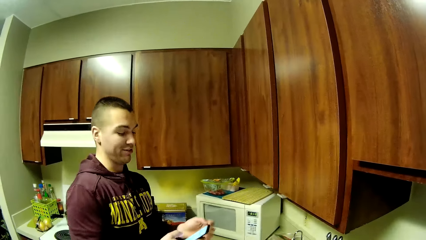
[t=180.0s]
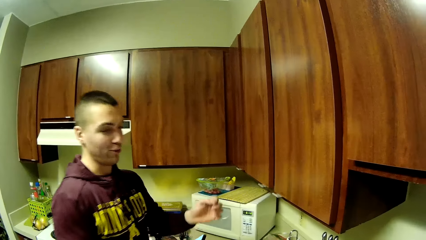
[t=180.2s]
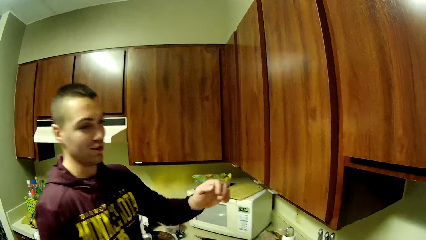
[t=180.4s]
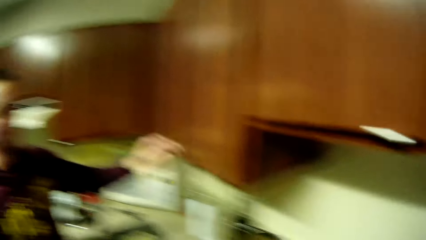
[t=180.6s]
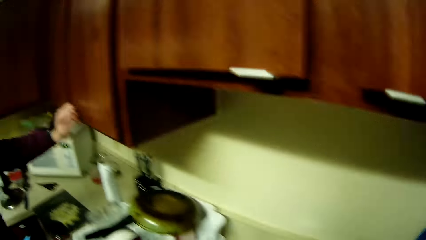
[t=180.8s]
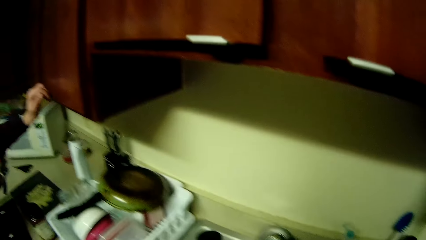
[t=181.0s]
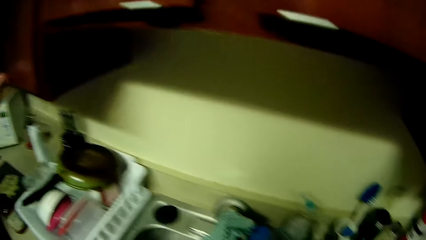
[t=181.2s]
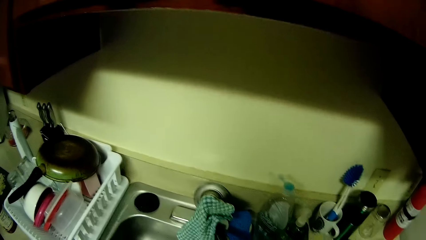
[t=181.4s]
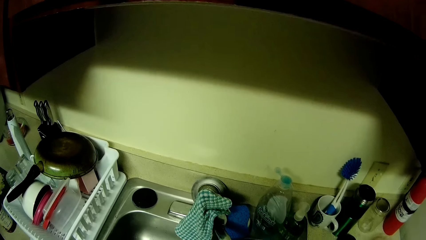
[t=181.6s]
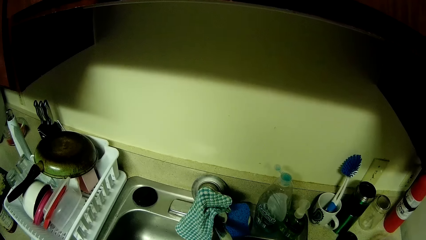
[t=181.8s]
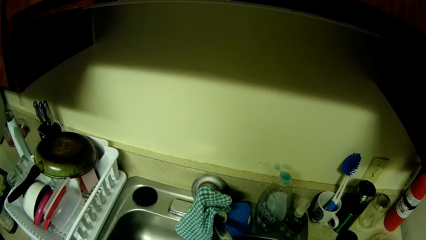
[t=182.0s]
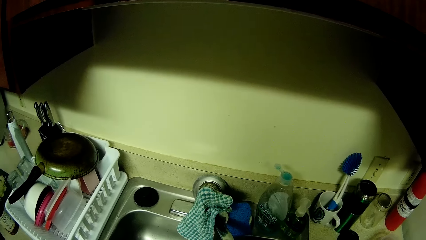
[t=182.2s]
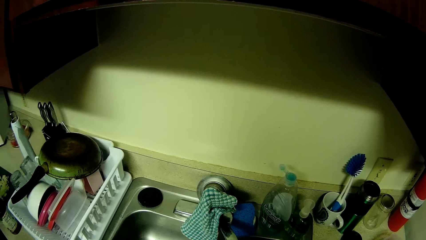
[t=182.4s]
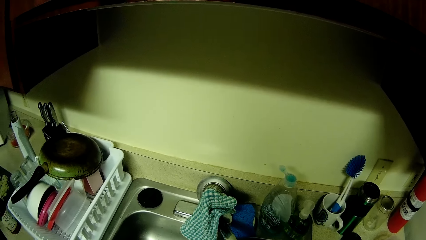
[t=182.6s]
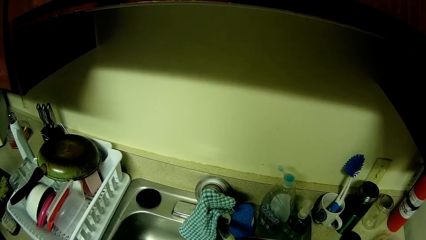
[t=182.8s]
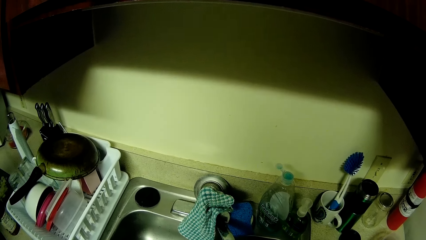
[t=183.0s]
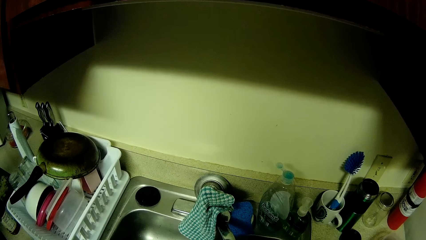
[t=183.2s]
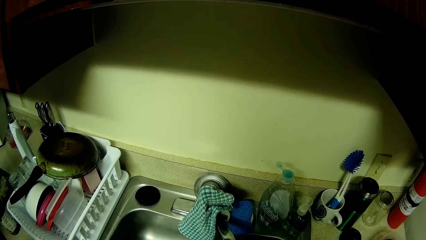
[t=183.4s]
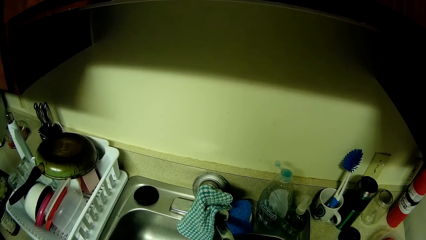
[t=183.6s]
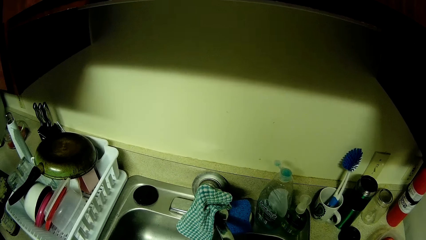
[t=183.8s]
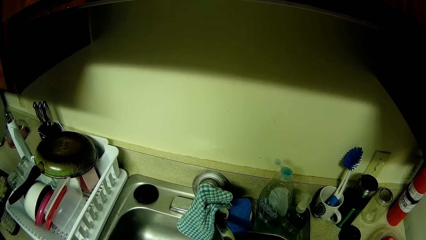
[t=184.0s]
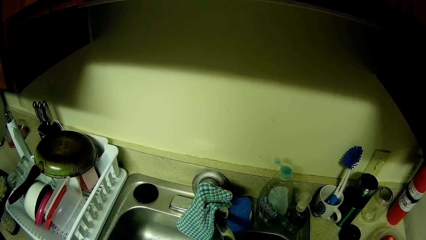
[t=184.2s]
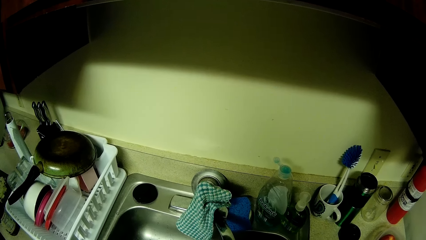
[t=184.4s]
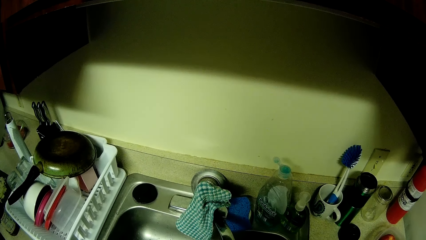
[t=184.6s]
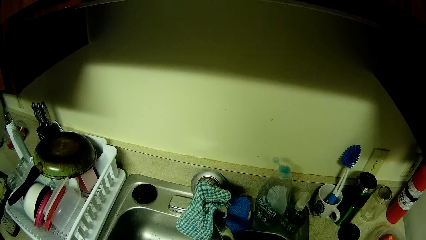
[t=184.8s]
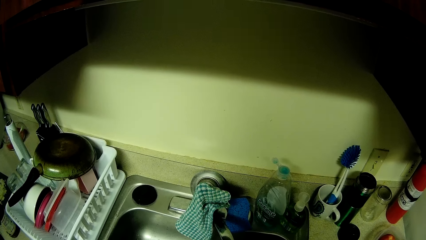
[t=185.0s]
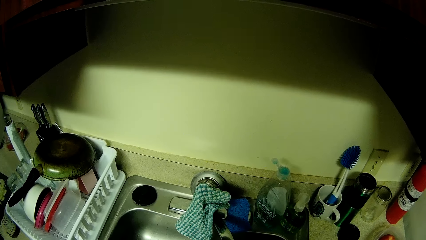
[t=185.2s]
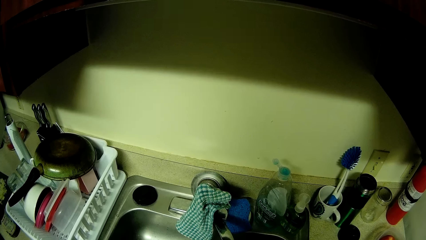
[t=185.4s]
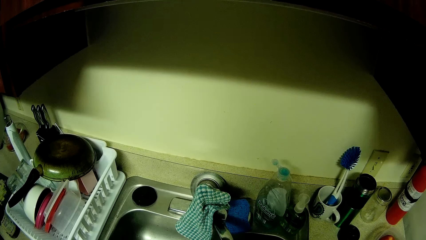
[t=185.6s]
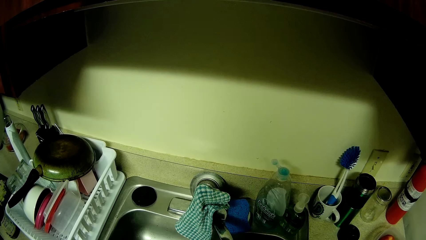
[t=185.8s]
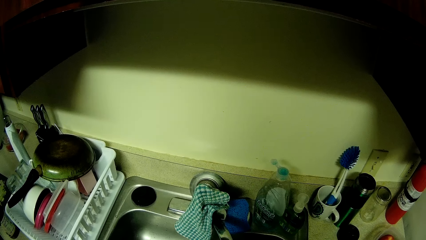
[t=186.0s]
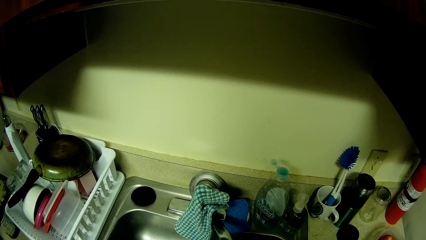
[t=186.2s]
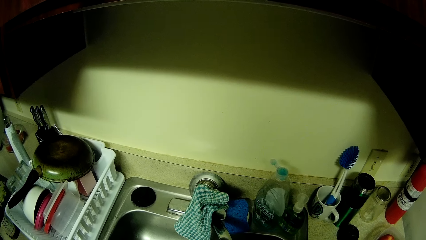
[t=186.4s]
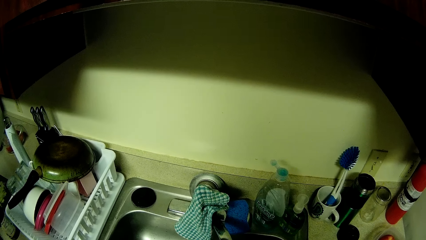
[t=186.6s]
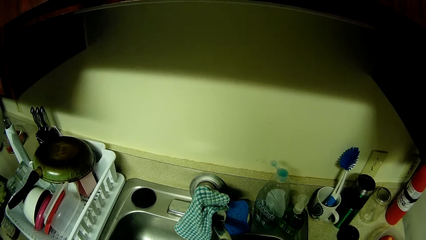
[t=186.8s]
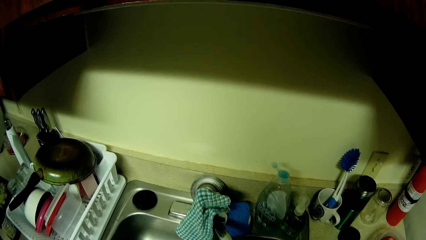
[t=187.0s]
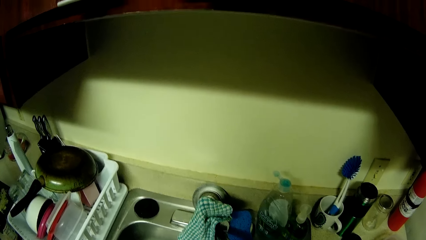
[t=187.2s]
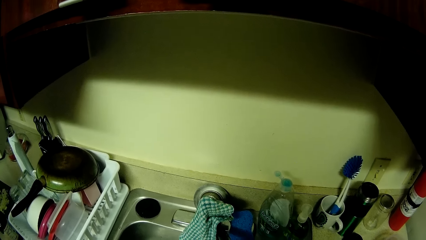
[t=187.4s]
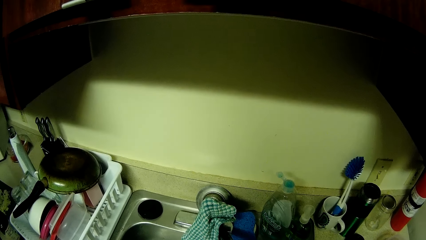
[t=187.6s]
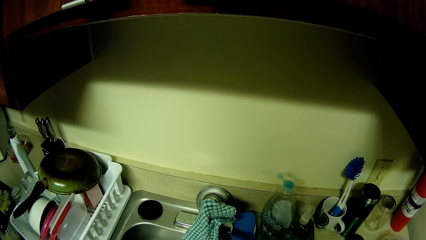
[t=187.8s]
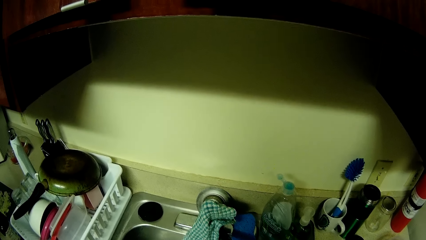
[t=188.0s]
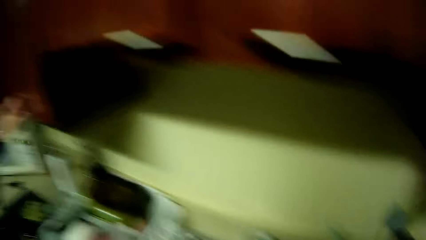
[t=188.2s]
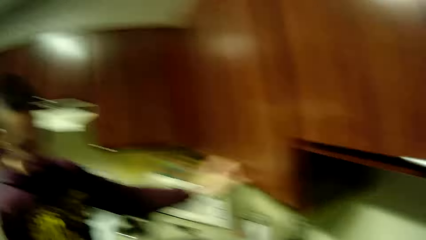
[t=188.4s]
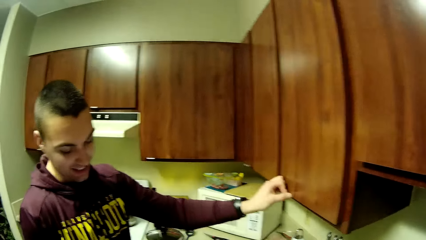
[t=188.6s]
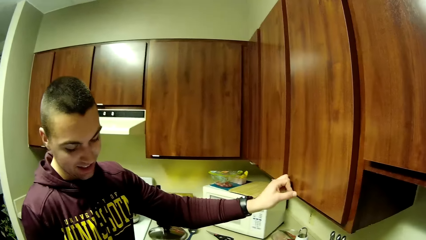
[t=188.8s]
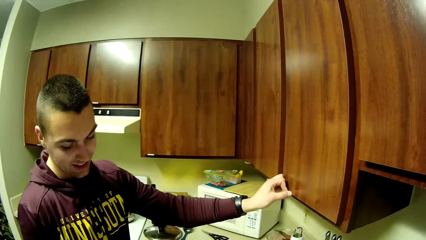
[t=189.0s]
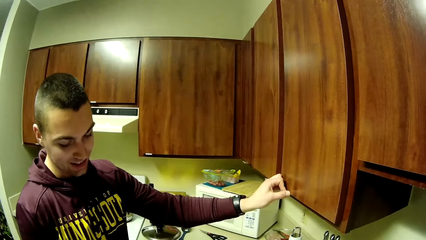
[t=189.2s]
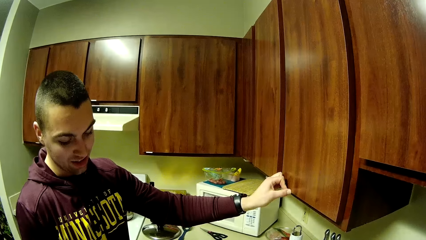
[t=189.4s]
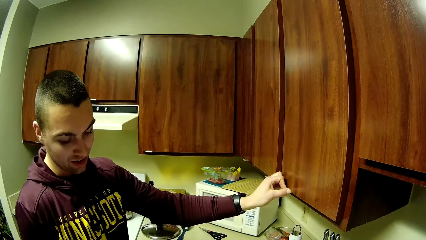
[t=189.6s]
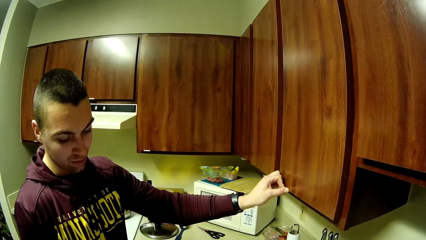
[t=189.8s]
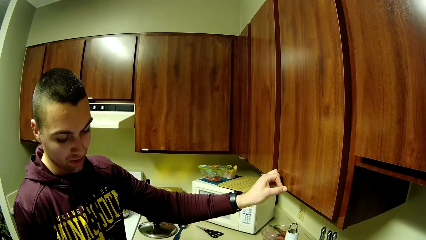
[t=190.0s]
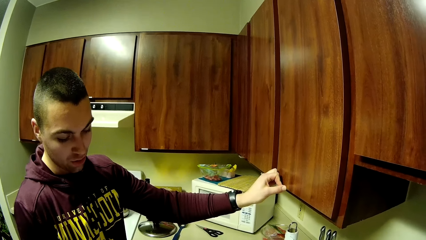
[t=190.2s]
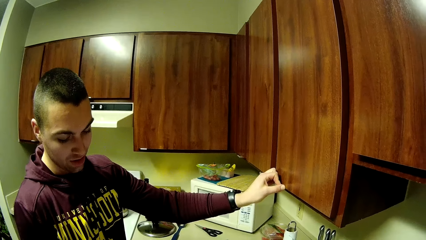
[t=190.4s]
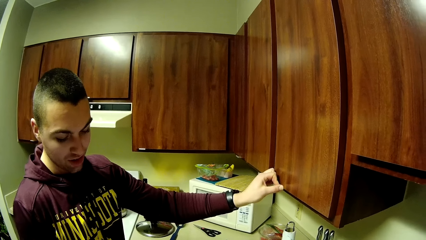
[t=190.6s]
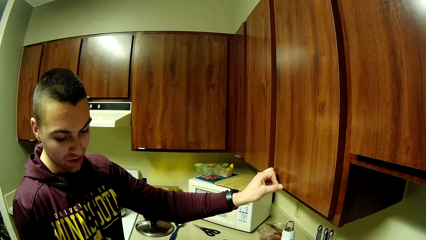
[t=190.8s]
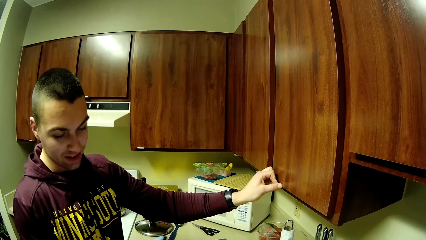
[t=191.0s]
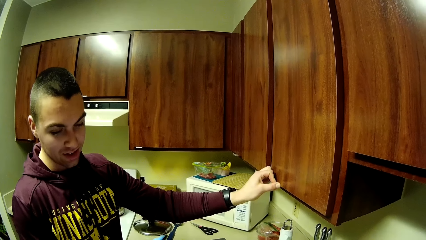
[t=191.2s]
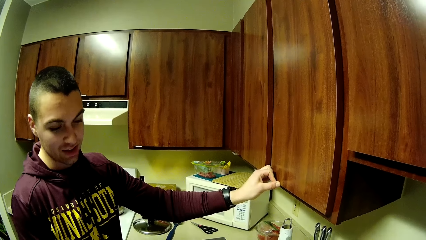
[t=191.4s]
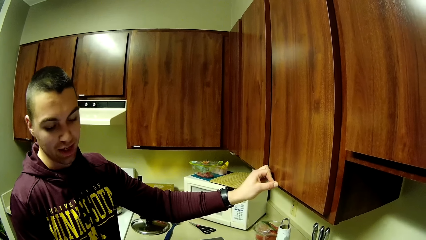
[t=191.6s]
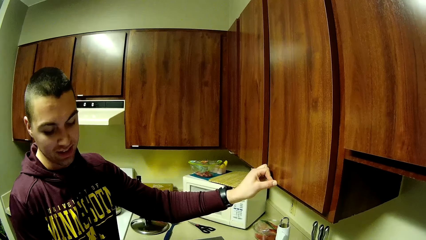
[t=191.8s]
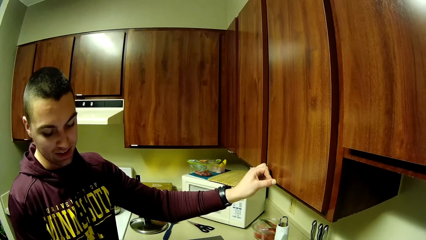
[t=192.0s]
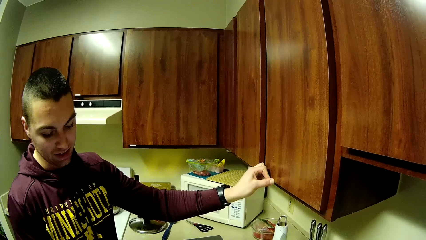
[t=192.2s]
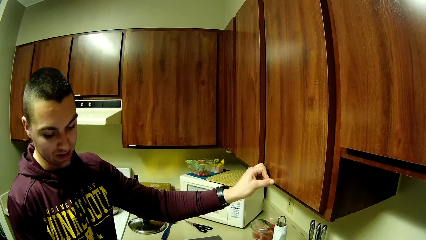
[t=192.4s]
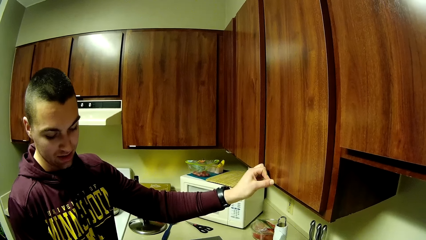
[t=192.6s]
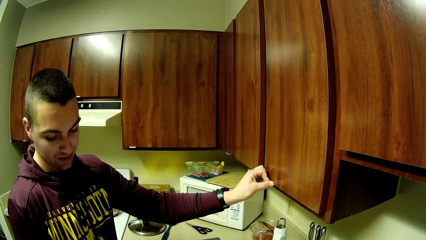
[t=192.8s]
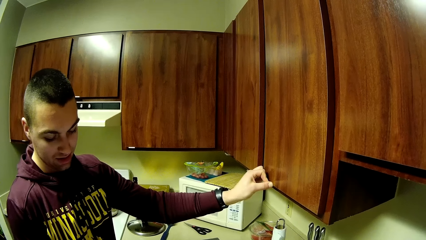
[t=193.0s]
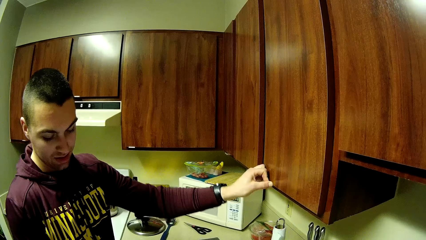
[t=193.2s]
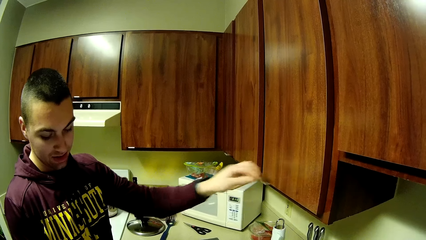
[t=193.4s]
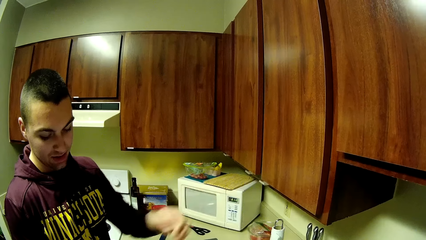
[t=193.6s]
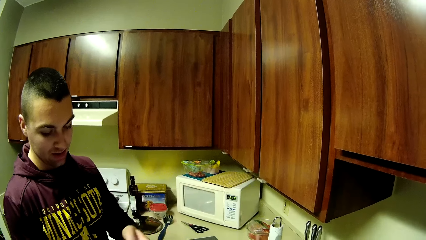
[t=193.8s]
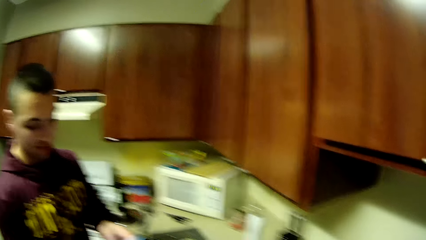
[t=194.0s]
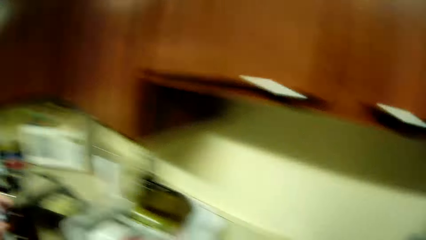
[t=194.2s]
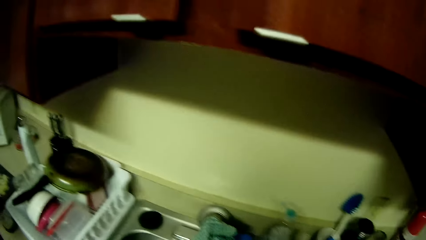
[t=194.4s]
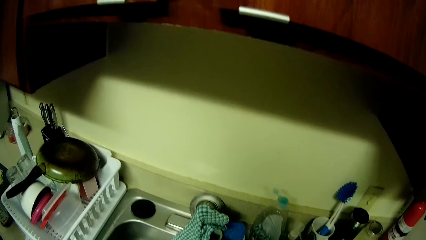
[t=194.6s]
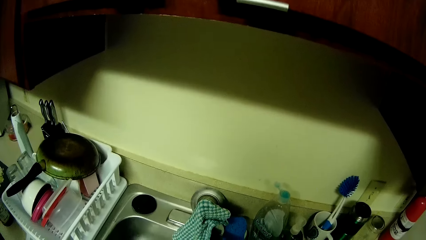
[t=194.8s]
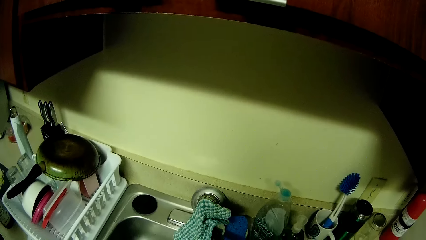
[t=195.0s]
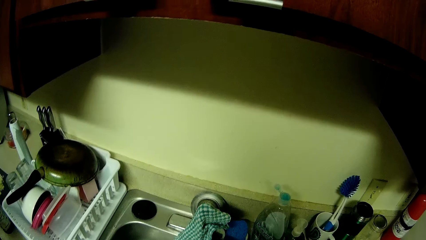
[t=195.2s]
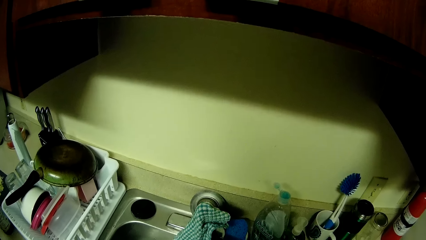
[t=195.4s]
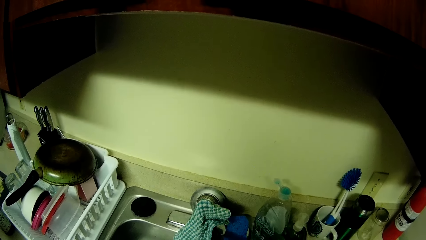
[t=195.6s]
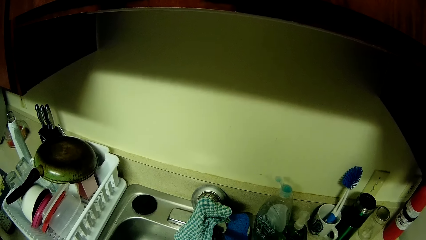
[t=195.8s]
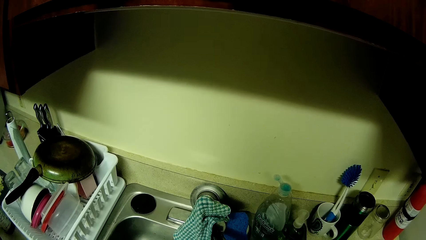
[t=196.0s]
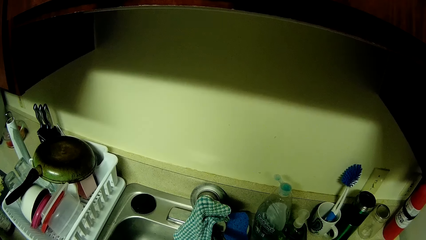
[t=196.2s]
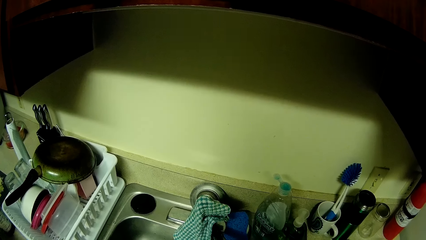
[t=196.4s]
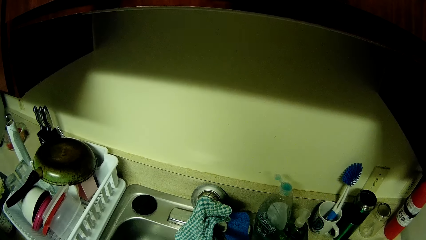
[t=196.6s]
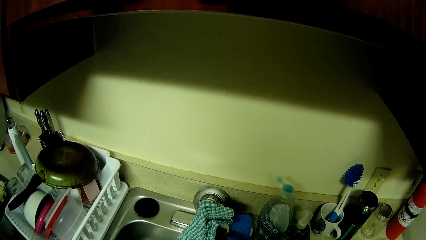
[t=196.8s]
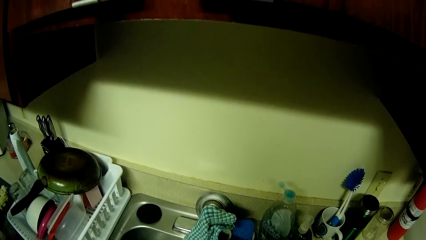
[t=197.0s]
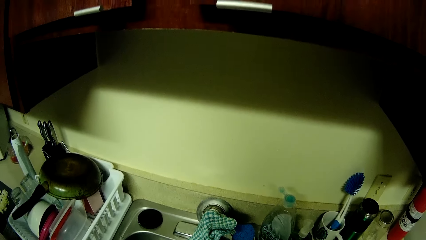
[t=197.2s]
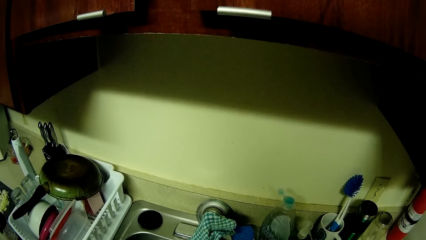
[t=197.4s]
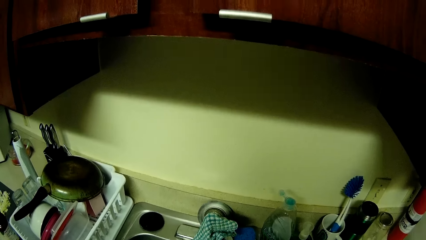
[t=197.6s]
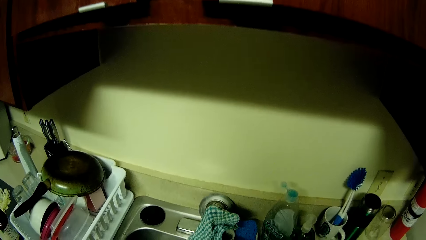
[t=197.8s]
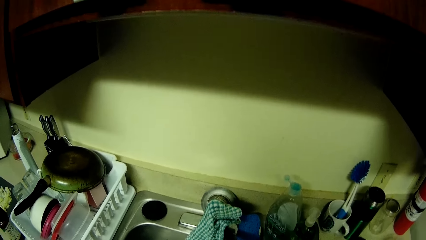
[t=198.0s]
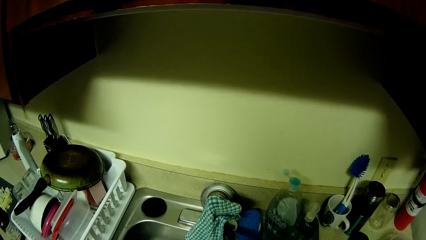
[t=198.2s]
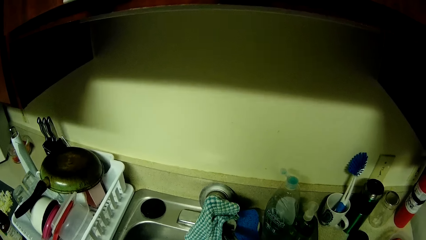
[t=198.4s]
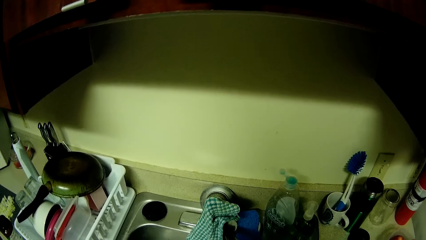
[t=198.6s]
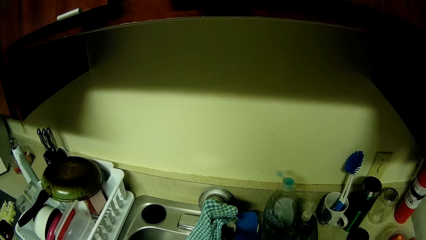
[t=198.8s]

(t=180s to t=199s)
The man opens a cabinet with his left hand. The man interacts with the camera wearer. The camera wearer holds the kitchen cabinet on his left hand.
